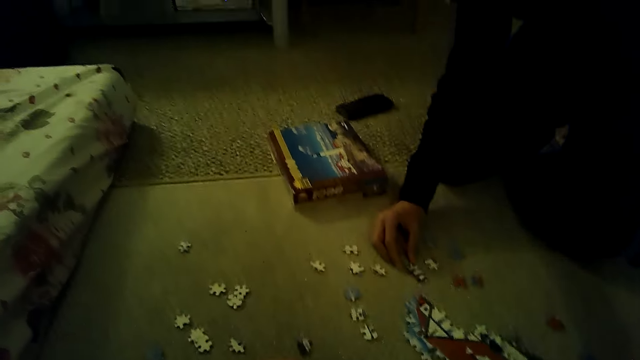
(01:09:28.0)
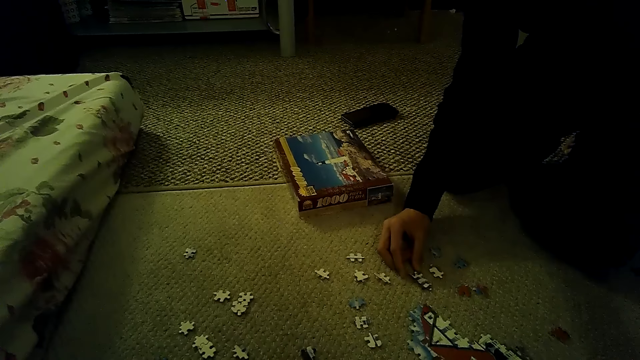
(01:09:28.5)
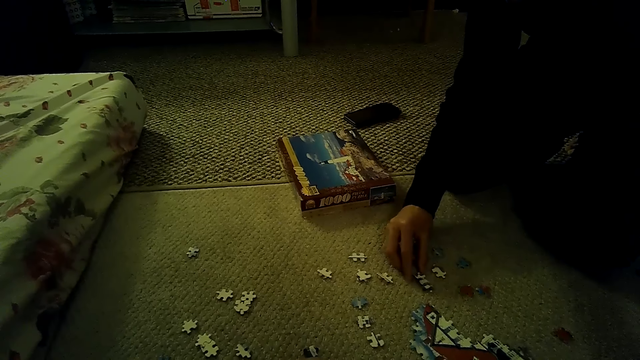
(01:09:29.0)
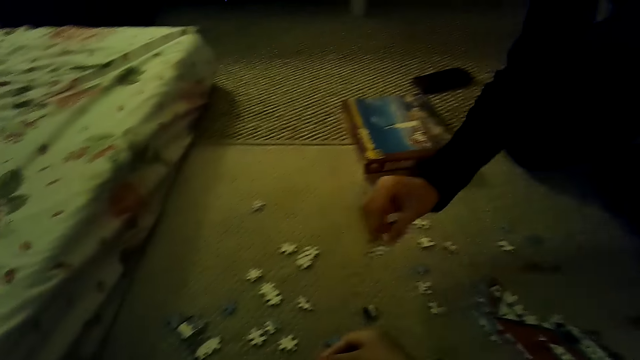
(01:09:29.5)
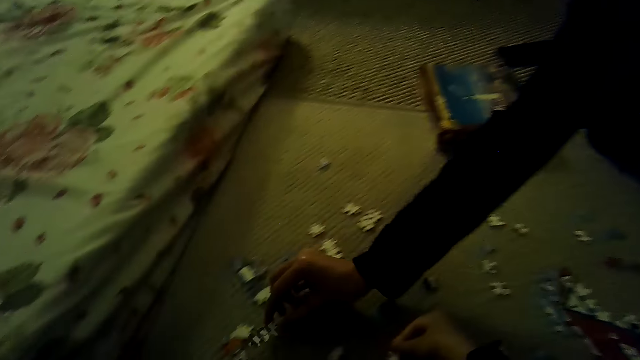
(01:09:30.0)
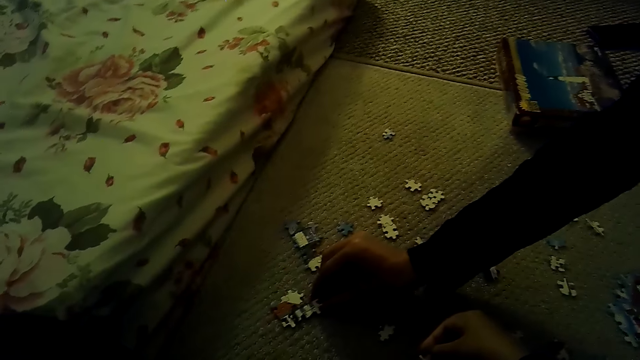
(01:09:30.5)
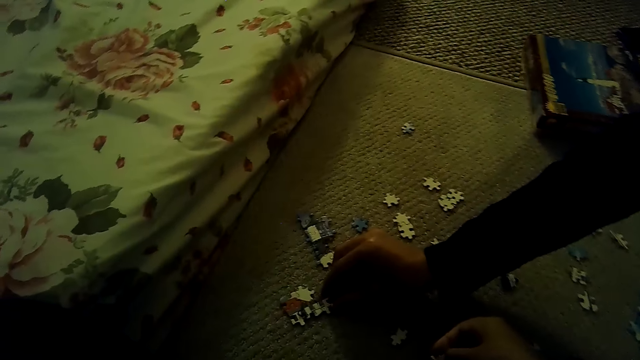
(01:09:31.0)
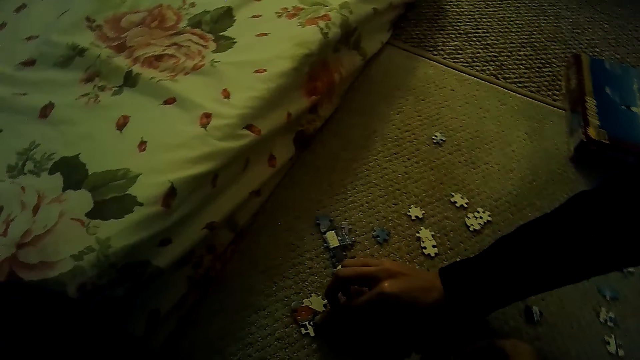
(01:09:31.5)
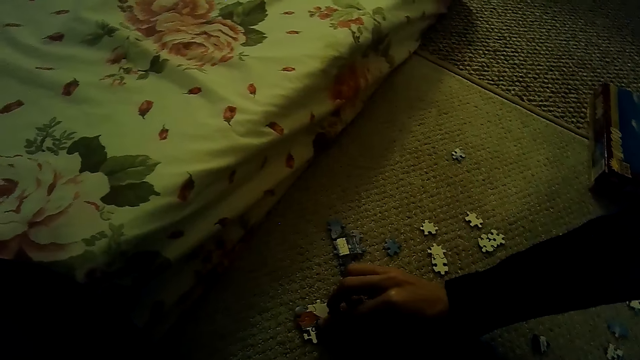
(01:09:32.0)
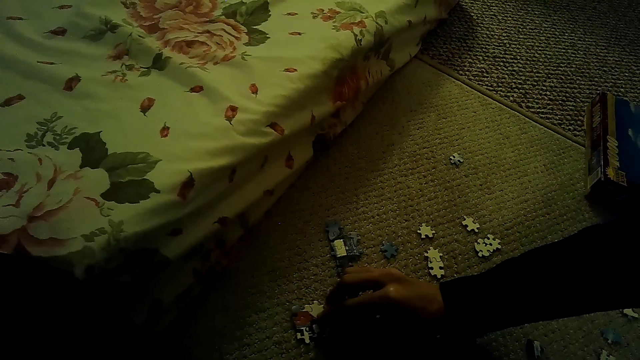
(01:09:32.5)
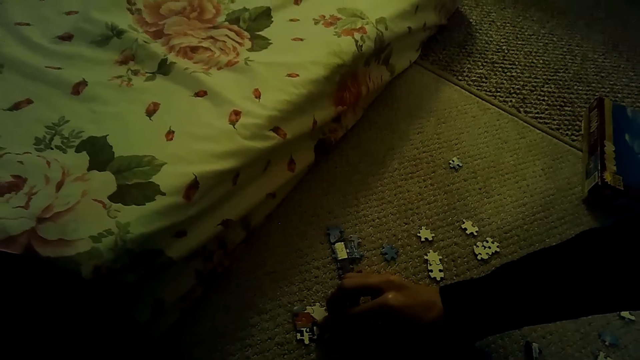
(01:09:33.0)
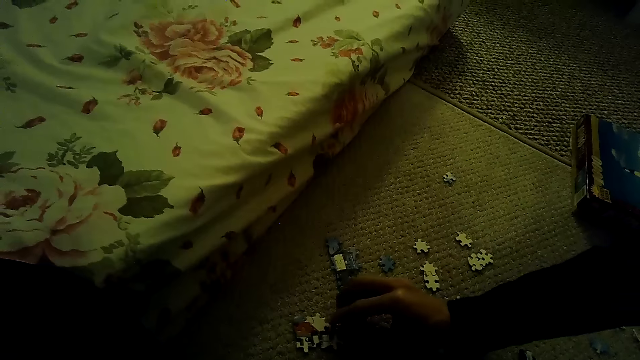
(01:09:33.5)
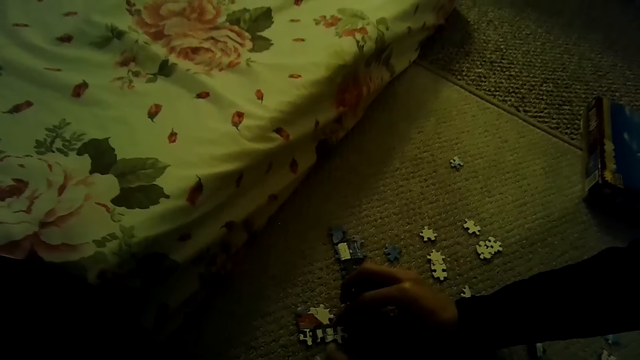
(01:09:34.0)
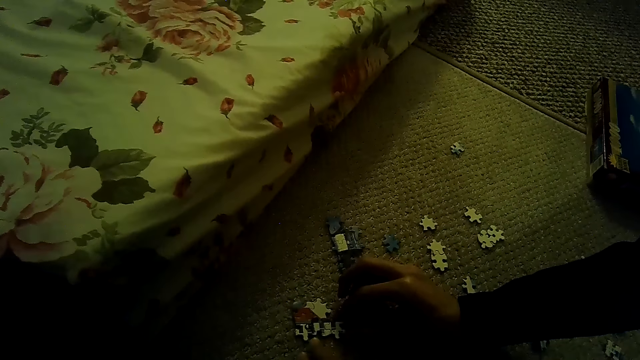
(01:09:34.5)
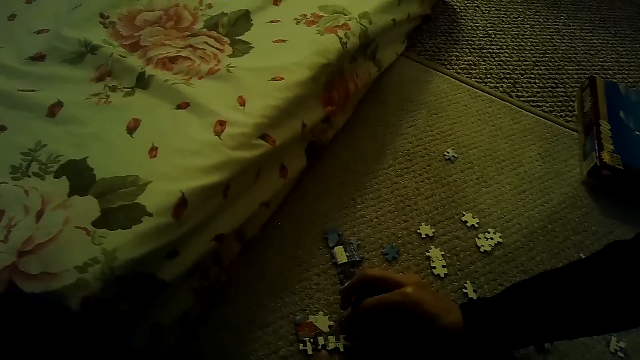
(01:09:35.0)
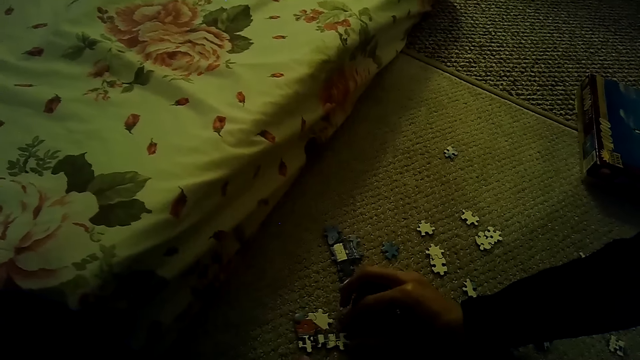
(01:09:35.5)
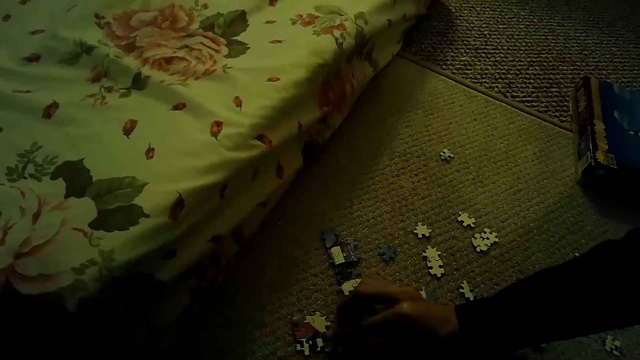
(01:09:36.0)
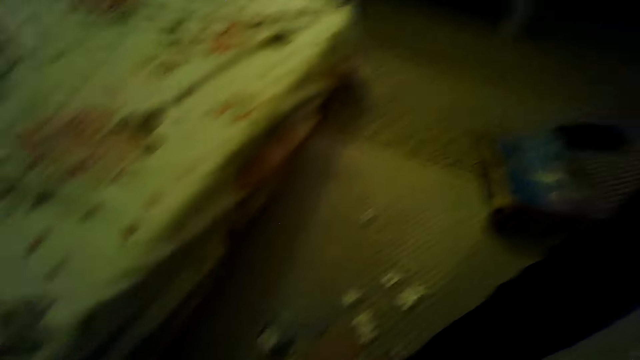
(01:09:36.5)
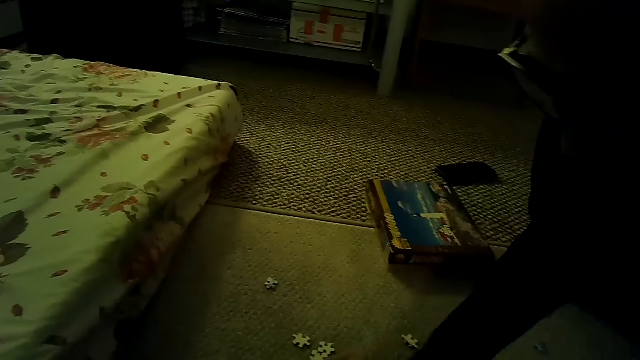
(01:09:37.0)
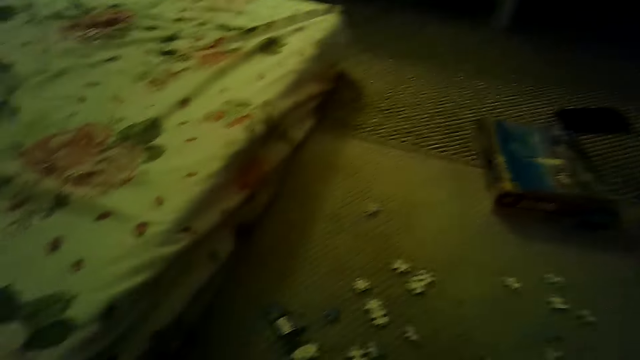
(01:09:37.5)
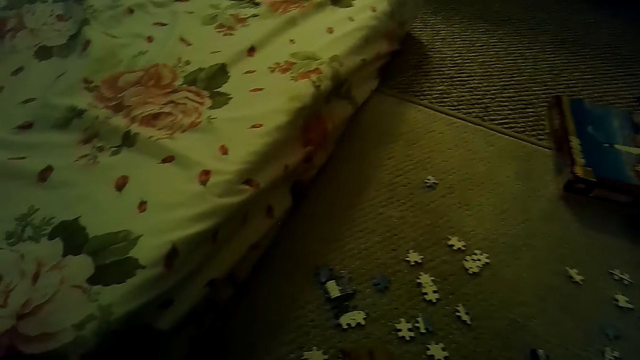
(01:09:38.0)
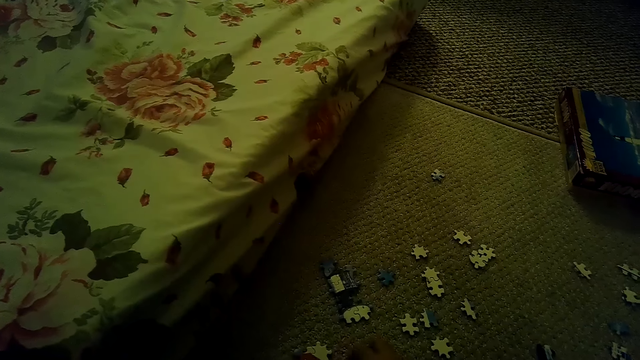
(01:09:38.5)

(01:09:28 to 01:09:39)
A man puts the pieces on the floor and fixes a puzzle piece.

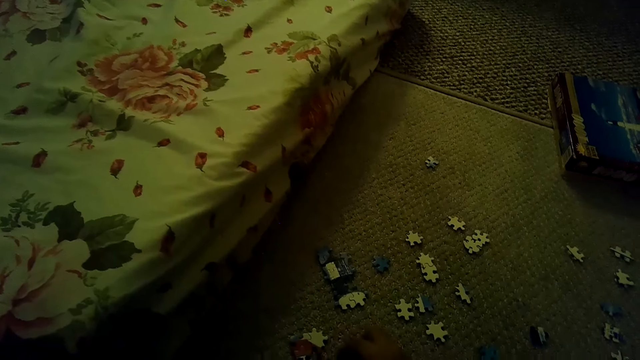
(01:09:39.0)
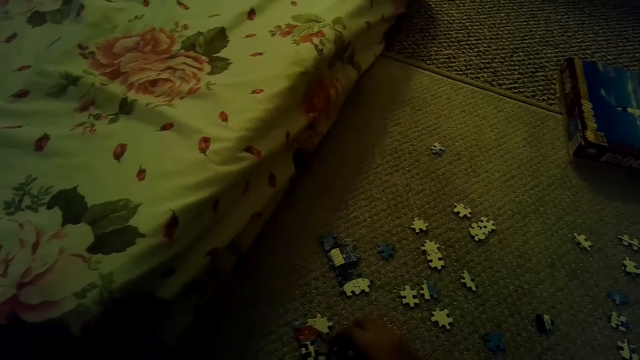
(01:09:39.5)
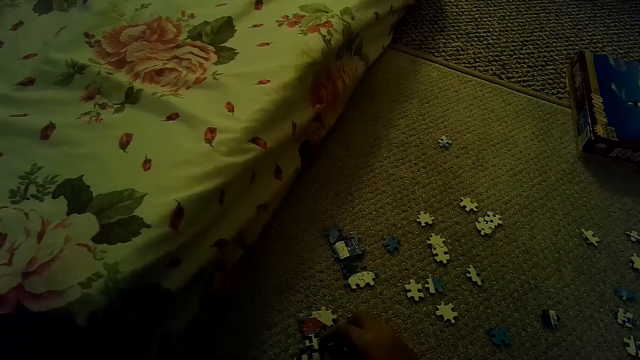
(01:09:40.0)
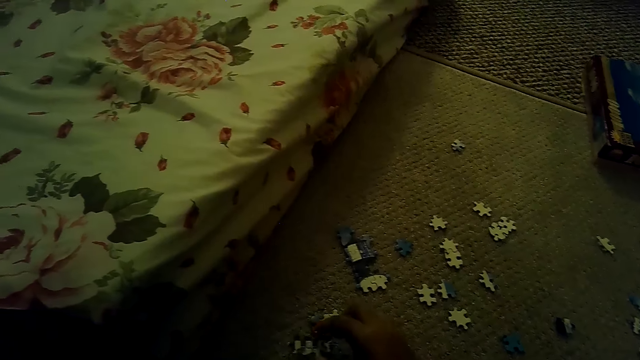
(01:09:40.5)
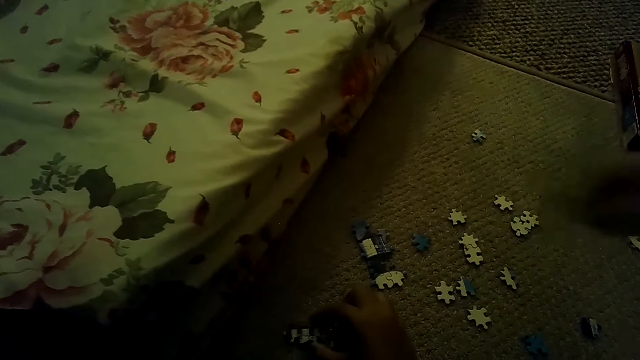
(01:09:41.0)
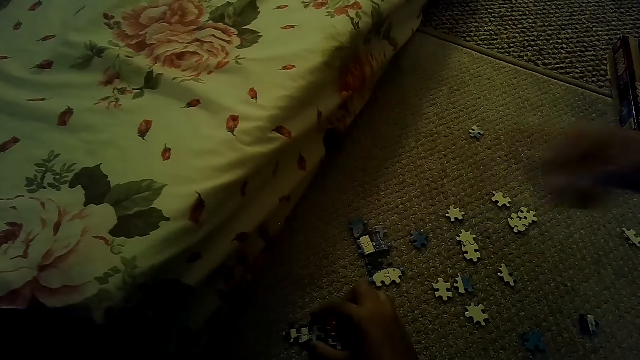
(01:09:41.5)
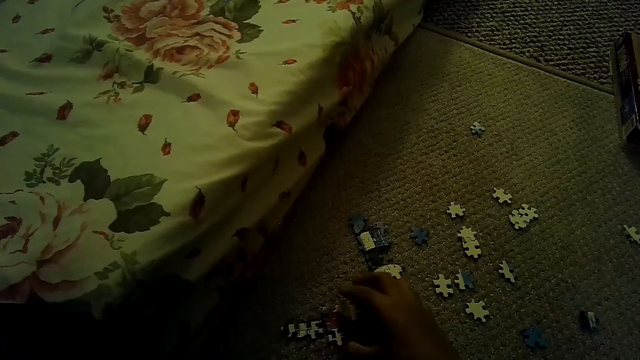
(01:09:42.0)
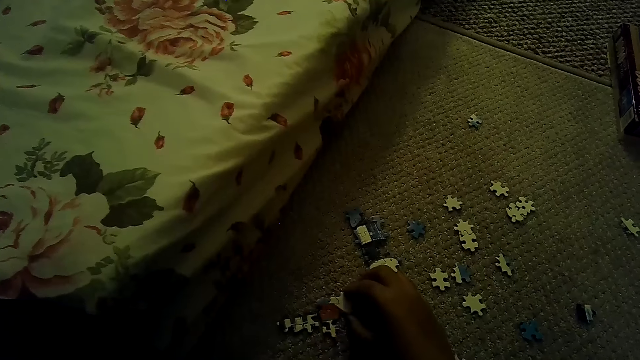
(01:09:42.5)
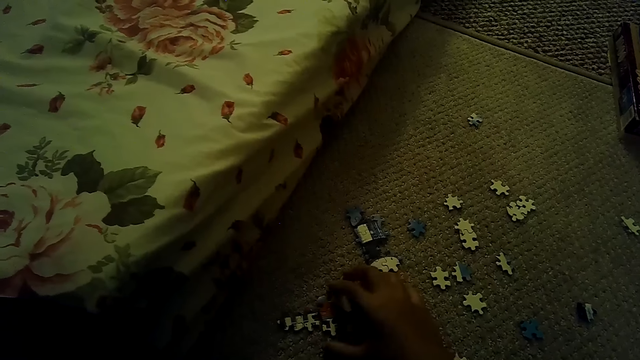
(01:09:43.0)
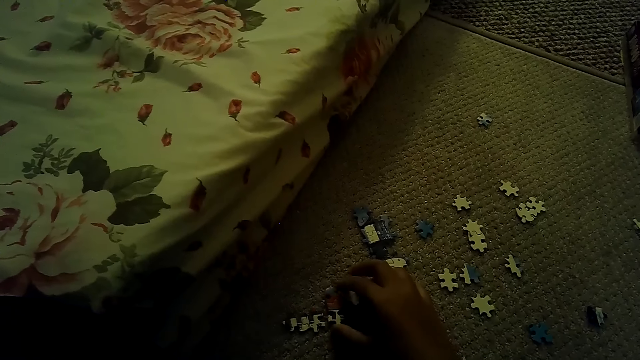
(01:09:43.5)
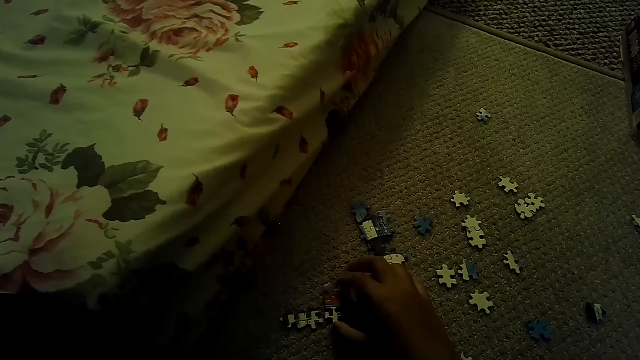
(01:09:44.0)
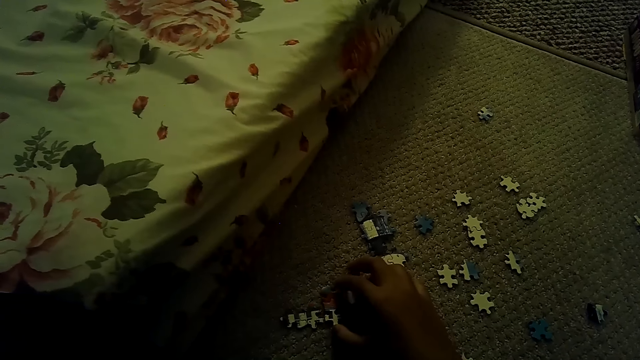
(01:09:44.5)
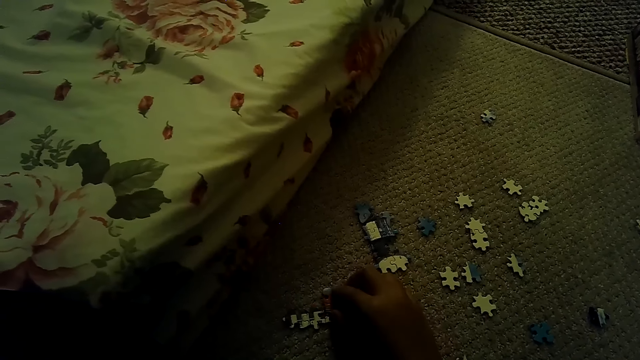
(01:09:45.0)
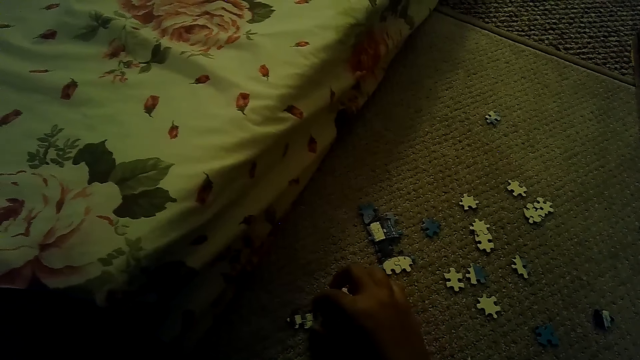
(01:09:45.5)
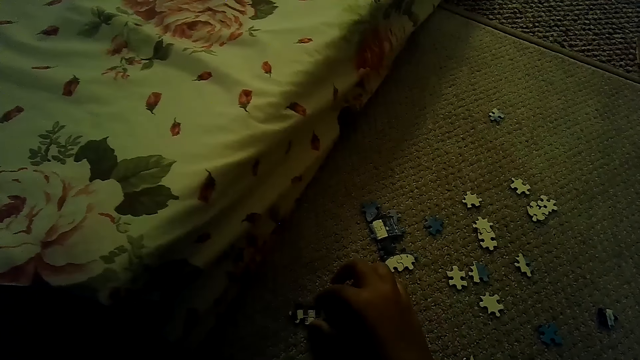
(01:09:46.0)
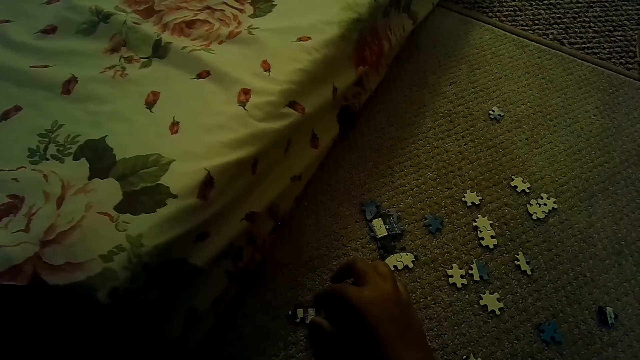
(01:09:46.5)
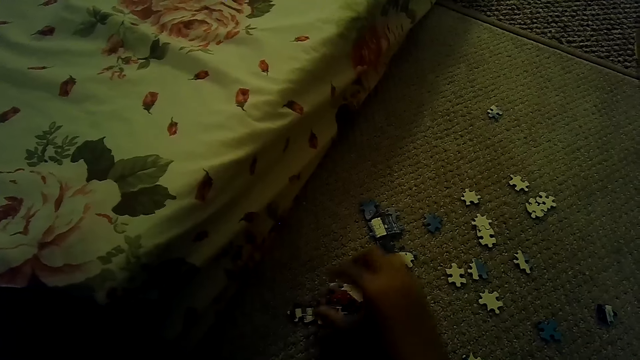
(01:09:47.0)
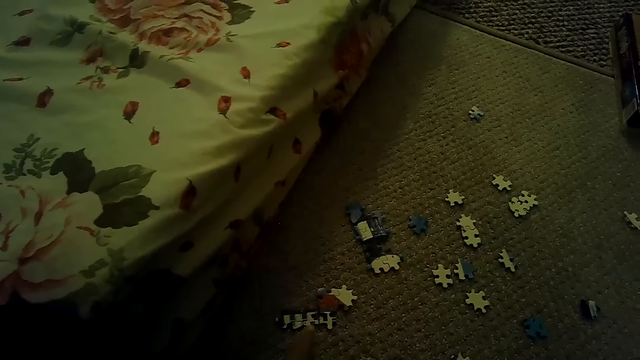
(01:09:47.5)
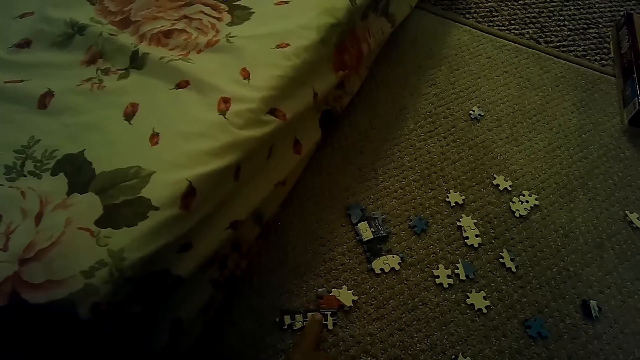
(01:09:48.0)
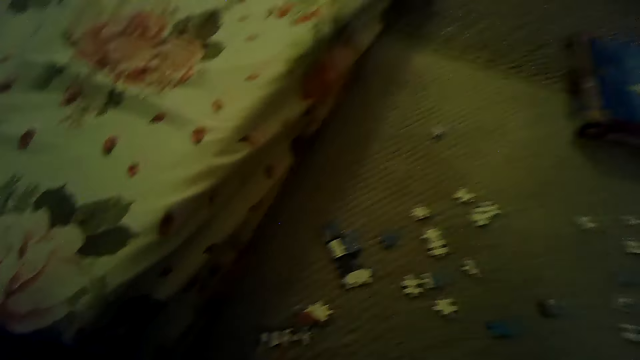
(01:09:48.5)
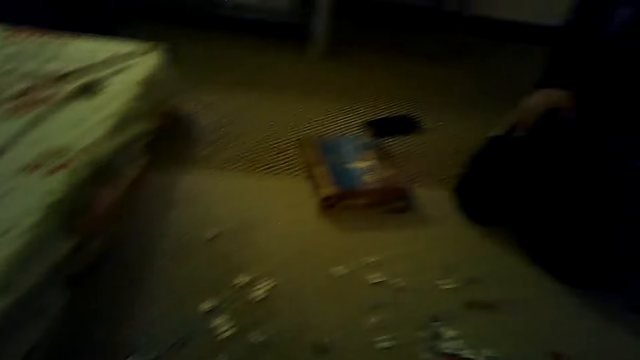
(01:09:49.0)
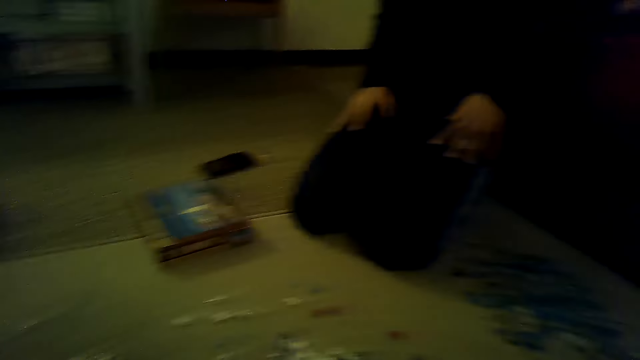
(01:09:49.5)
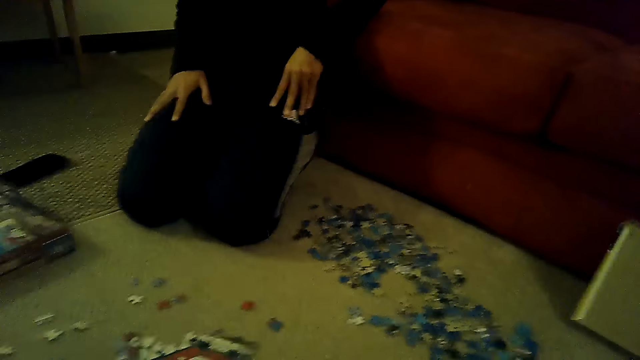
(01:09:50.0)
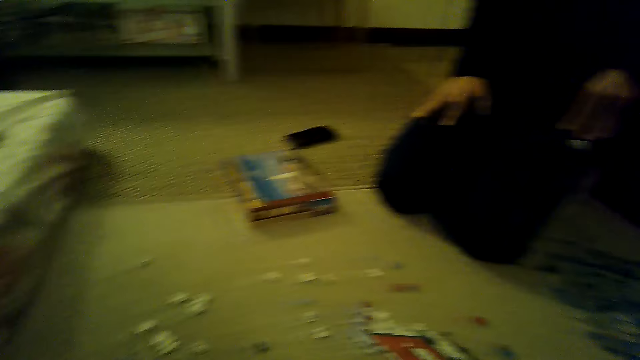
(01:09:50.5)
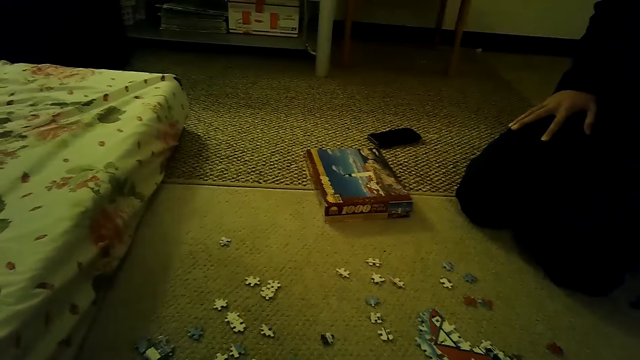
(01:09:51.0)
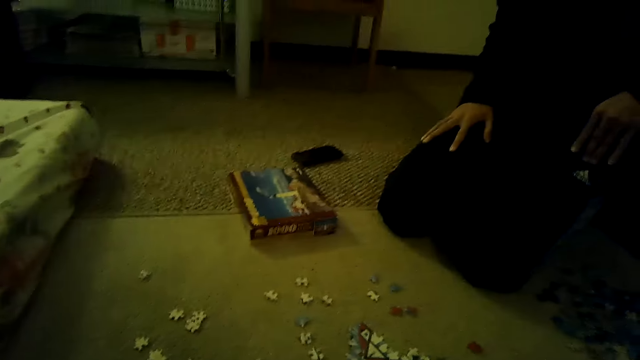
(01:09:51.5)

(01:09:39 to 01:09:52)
The camera wearer fixes a puzzle piece. They play the jigsaw puzzle on the floor. They stare around the house. A person holds the laps.
